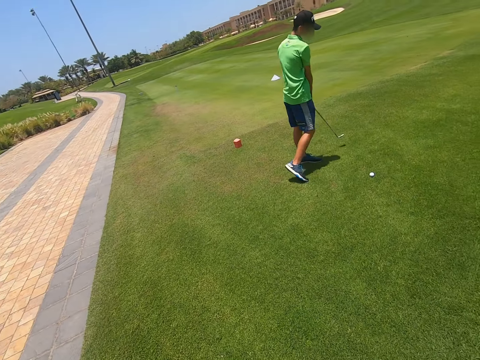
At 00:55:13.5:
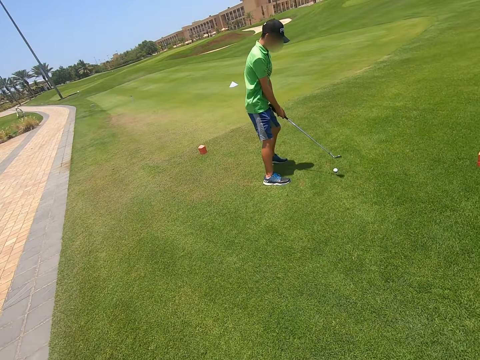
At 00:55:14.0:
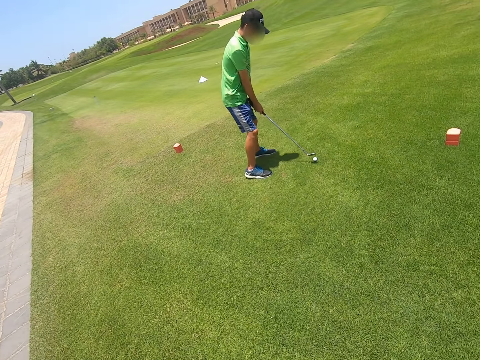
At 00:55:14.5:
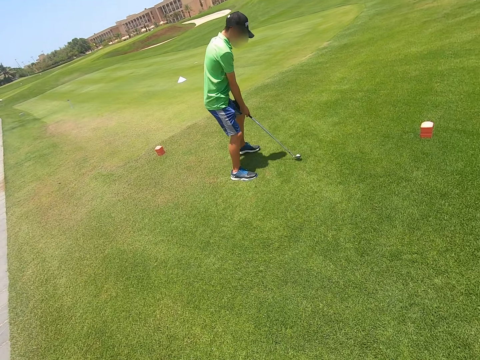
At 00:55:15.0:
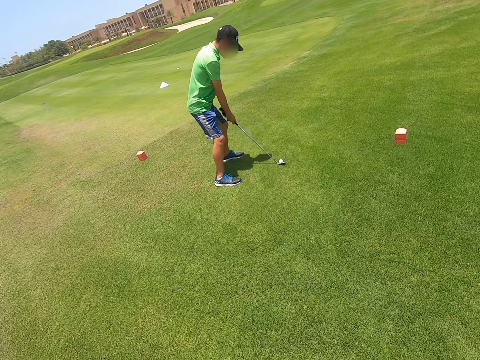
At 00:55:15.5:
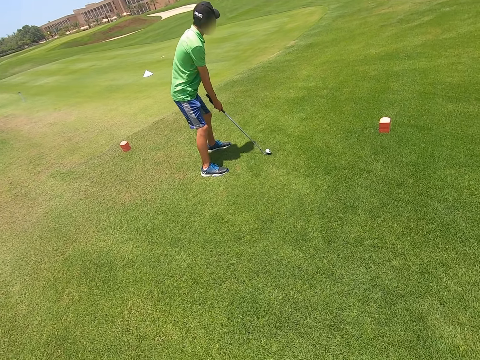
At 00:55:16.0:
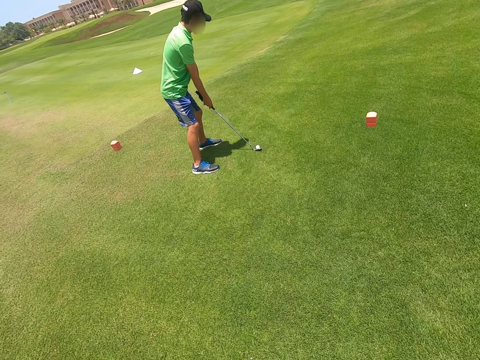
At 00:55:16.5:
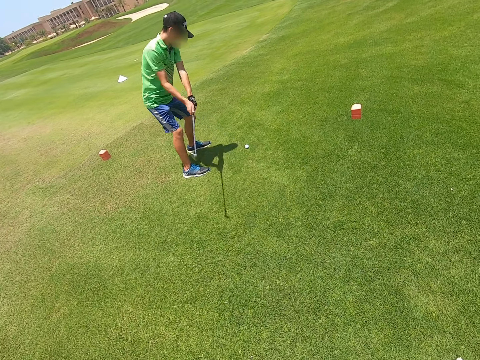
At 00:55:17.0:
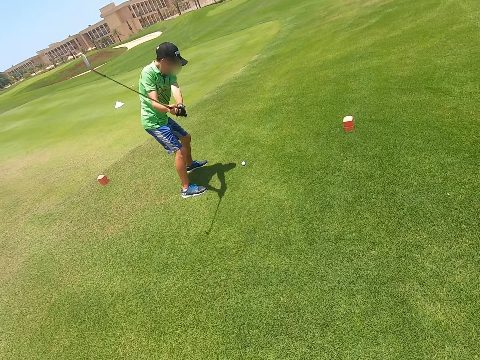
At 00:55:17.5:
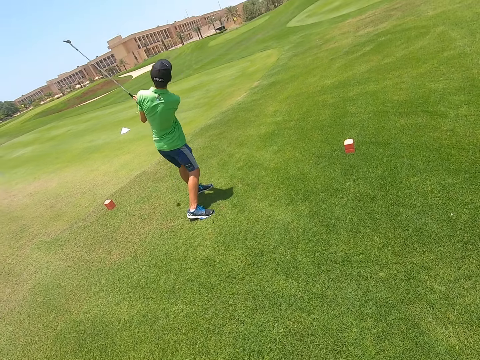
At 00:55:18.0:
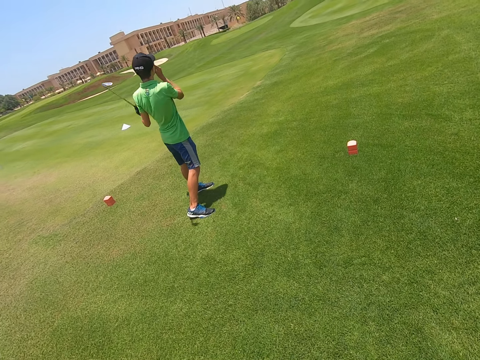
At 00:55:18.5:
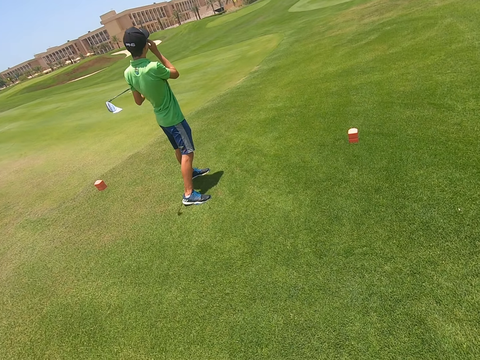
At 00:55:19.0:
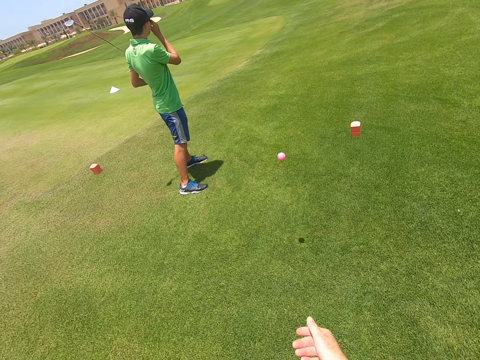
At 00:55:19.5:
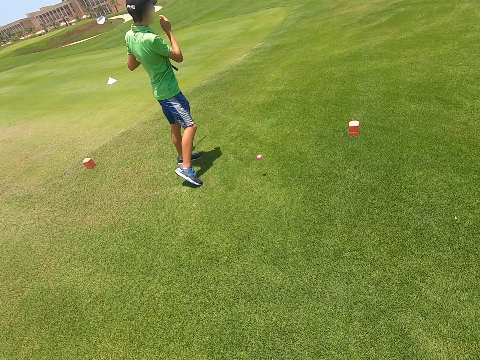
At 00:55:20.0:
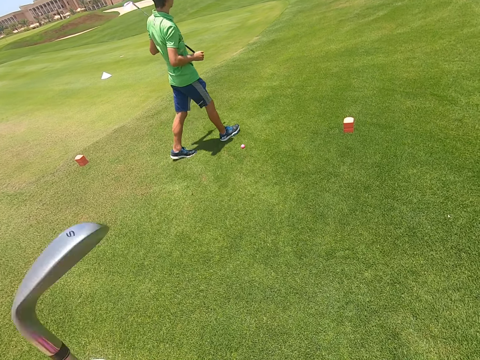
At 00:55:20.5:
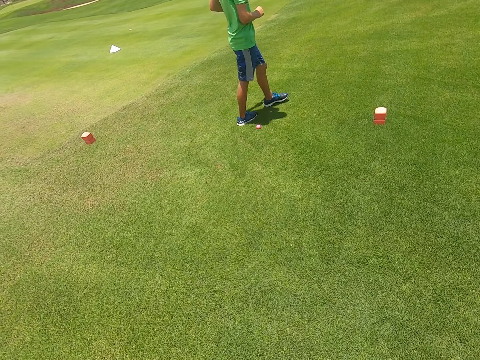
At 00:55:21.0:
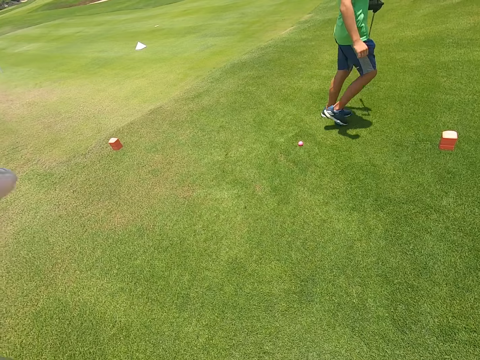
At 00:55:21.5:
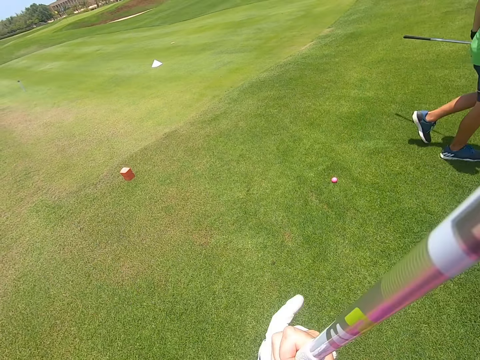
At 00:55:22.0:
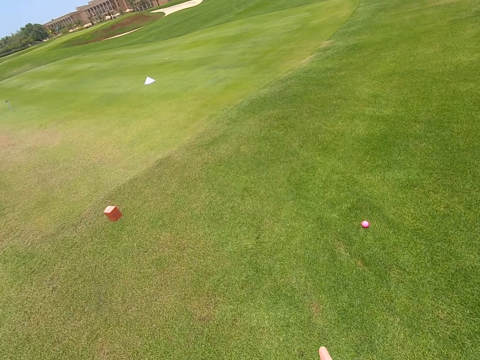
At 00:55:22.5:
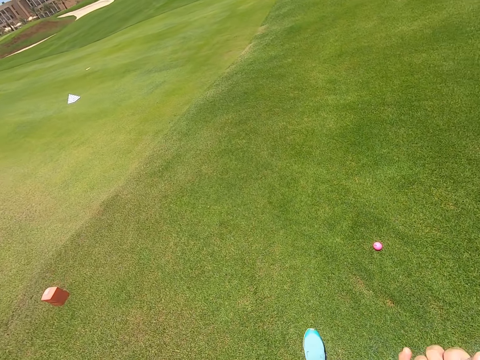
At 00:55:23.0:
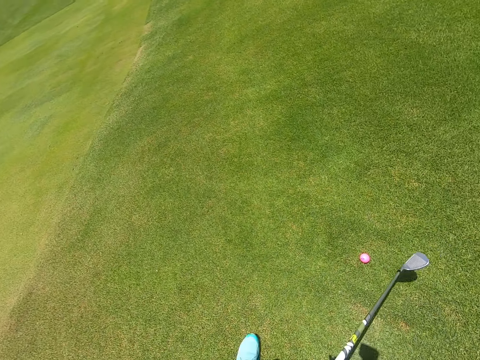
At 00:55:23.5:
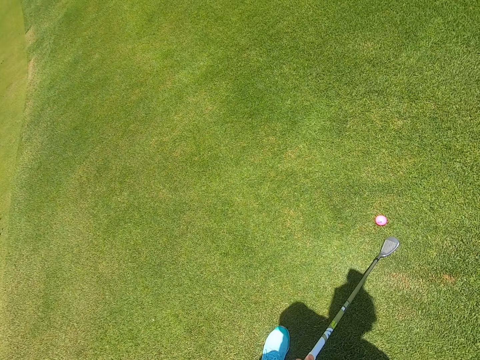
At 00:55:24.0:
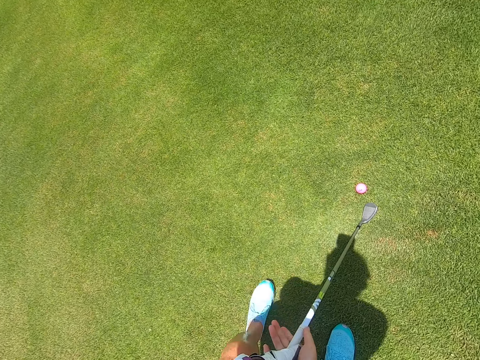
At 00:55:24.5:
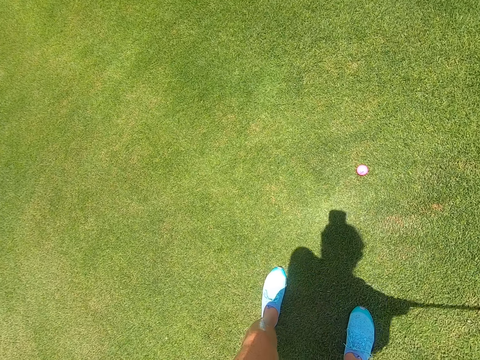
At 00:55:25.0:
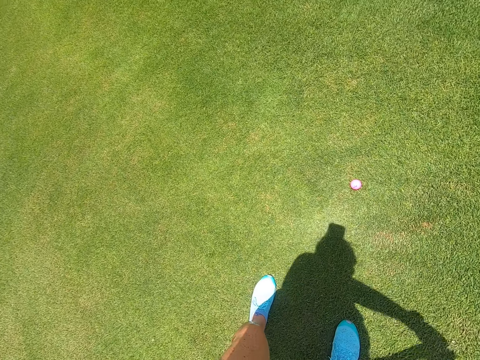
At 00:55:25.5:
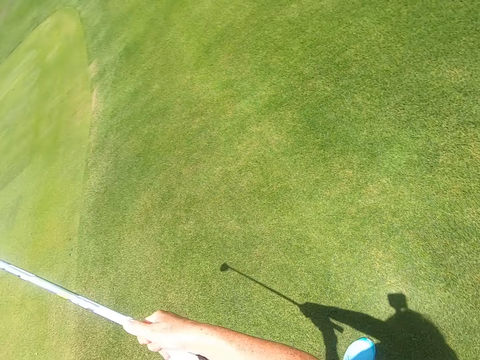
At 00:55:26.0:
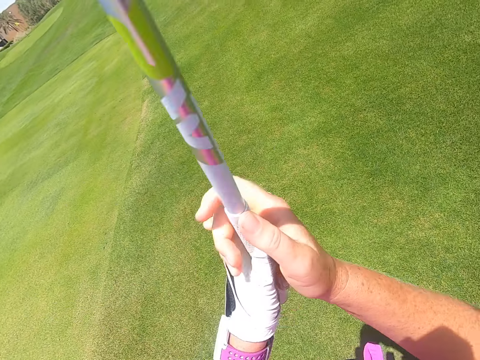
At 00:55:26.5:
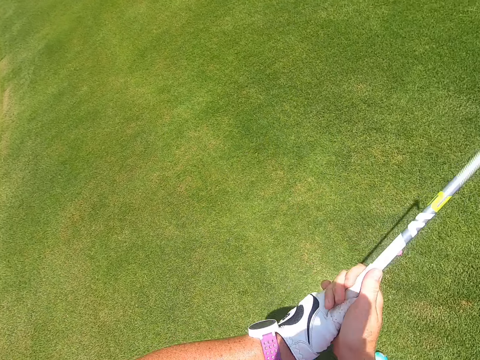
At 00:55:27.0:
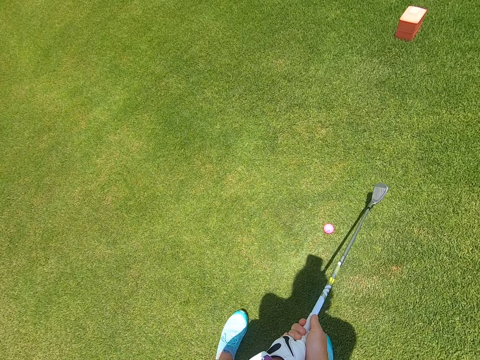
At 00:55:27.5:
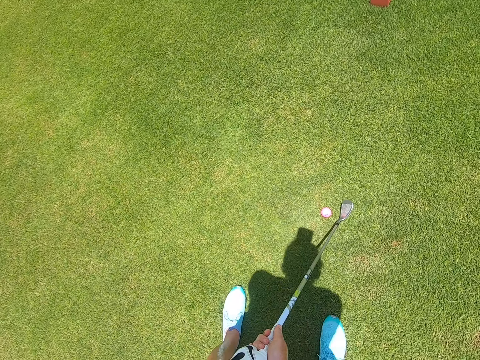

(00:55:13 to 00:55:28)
A man kicks the ball with the golf stick. The camera wearer throws the ball in the field. The man walks around the golf course. The camera wearer moves the golf stick. They walk around the golf course. They move the golf stick. They play golf with a hockey stick.

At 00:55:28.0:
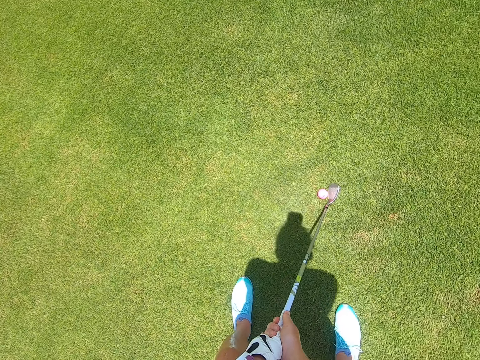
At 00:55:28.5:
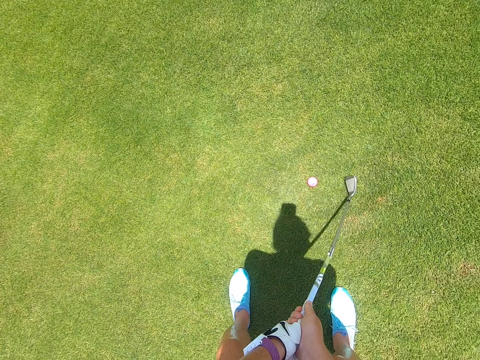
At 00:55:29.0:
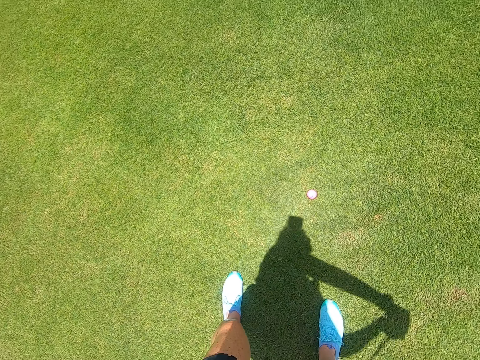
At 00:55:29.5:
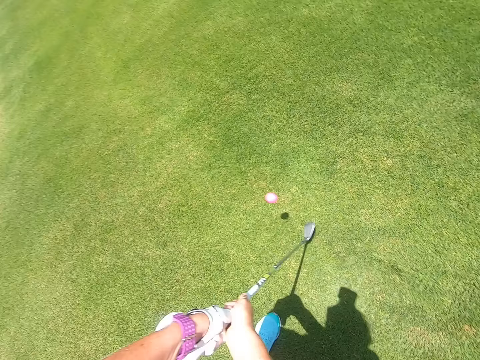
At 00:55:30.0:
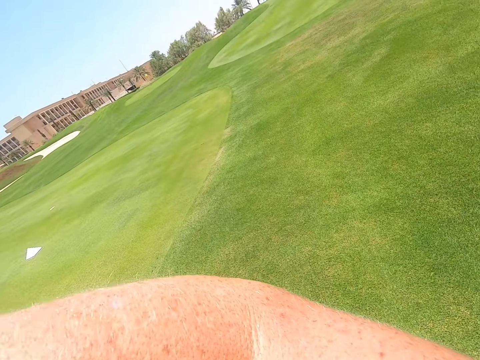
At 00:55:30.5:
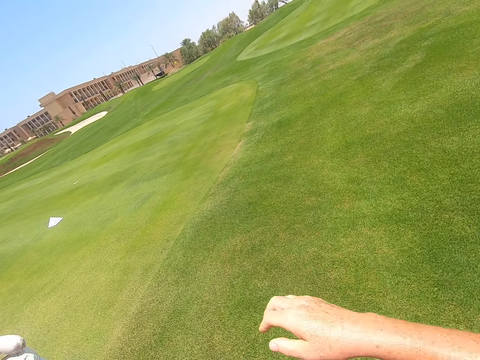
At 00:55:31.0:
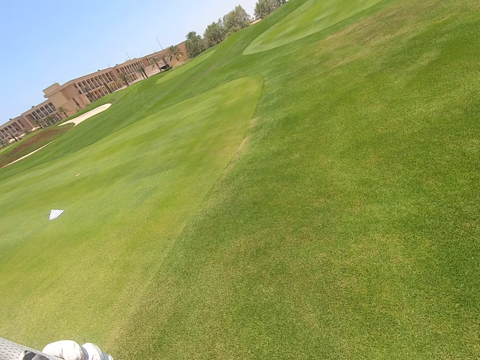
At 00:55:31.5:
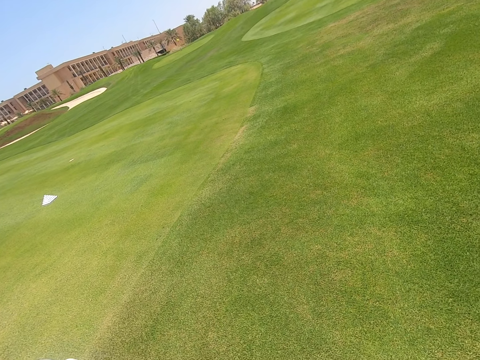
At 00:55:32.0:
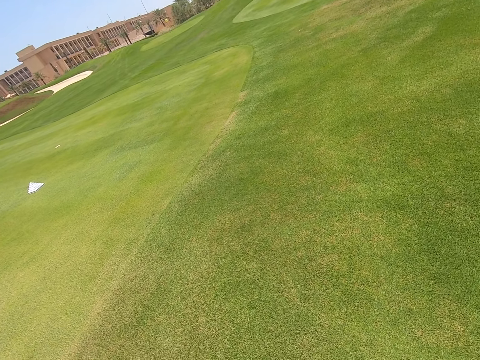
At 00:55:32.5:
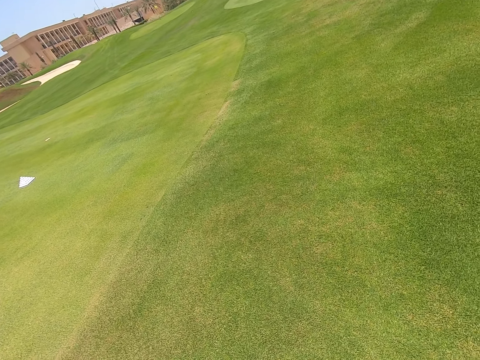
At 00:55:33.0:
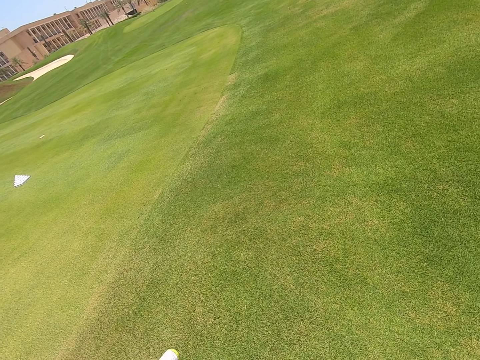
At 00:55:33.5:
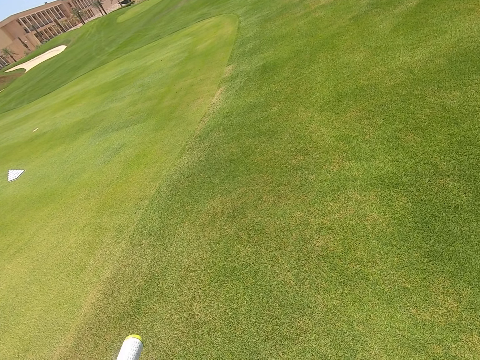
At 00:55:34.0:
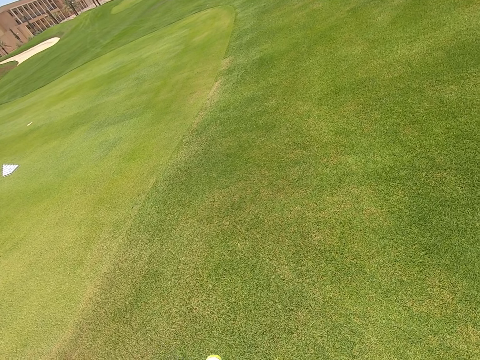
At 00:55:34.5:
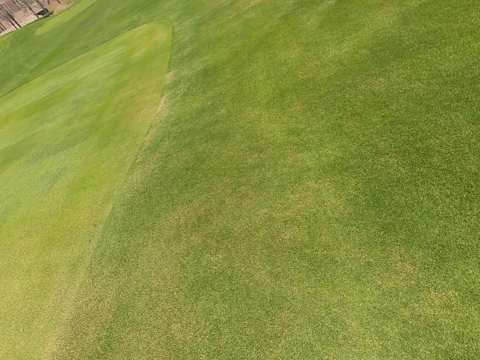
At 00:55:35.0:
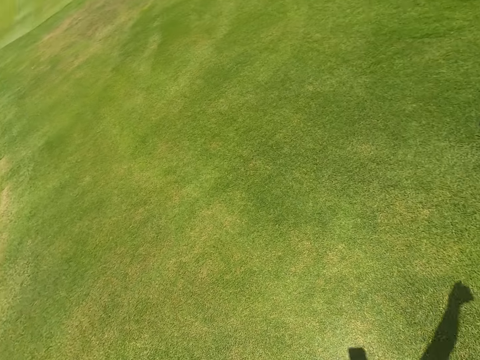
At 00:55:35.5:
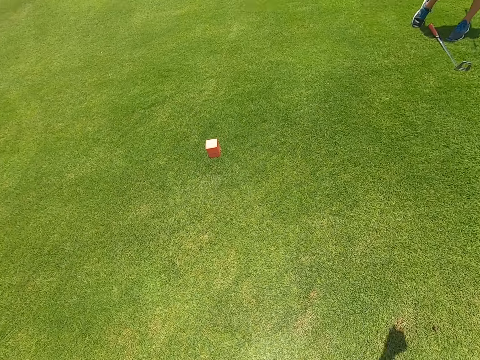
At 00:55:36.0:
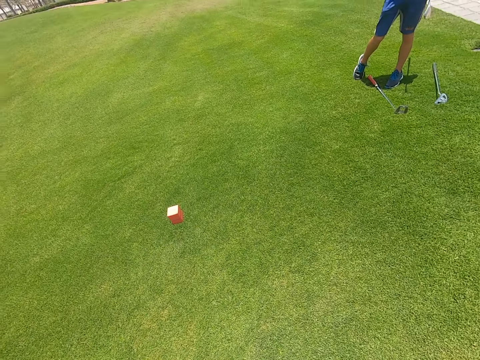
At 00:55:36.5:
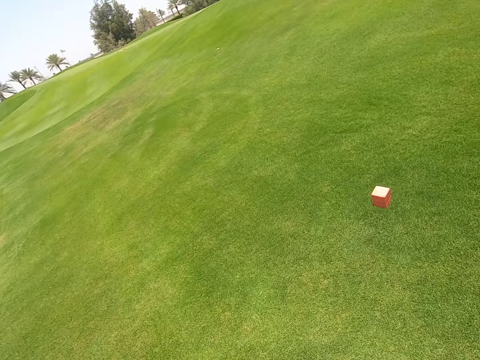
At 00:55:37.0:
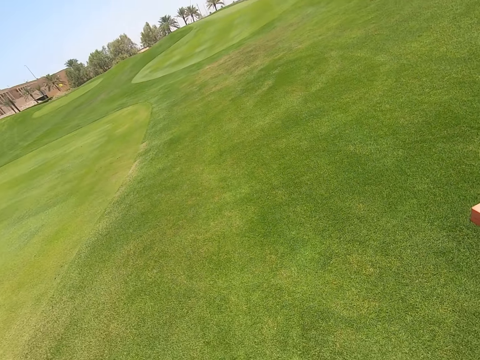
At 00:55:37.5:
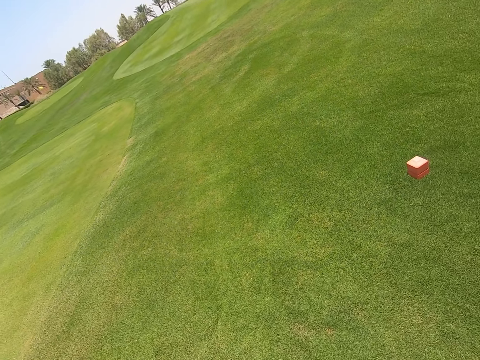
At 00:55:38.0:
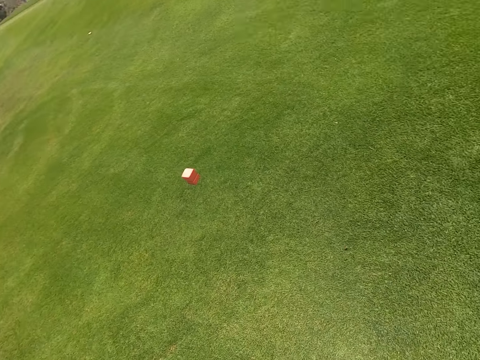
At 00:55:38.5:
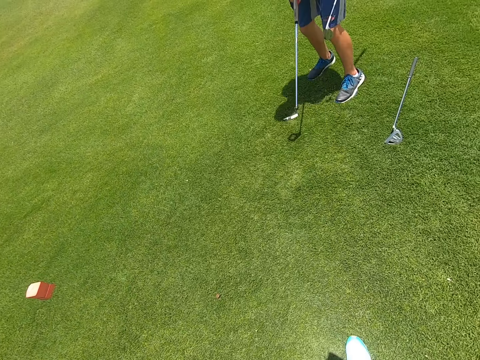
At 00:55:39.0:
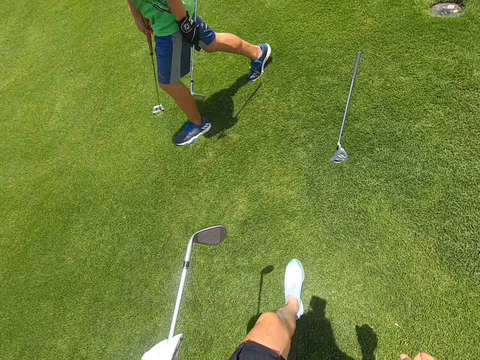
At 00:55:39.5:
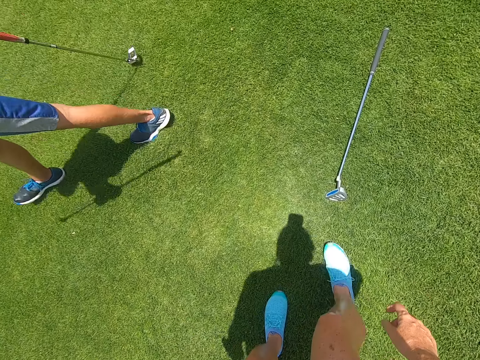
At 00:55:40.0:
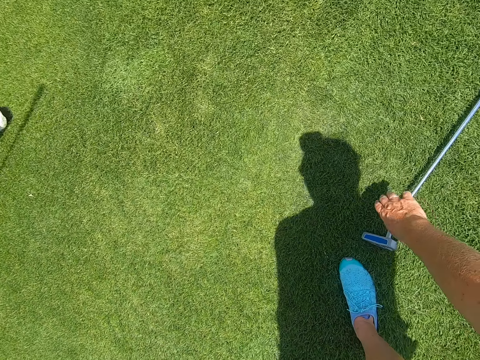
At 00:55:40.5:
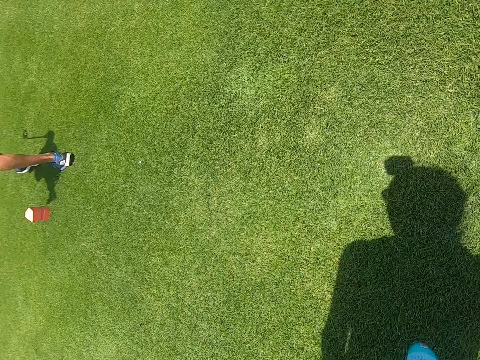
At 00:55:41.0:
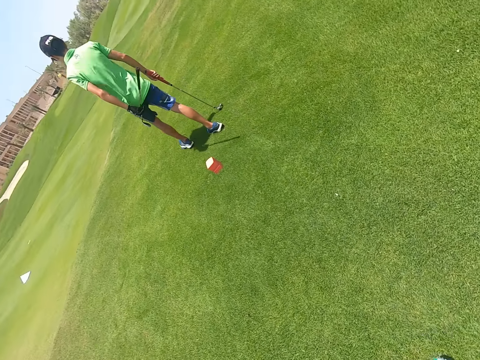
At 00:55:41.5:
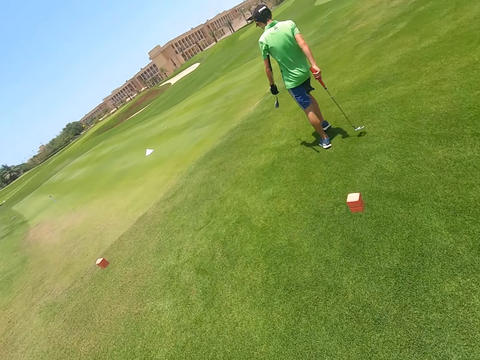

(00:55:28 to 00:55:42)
The camera wearer kicks the ball using the golf stick. They look around the golf course. They move the golf stick. They walk around the golf course. They pick up the golf stick from the ground.
